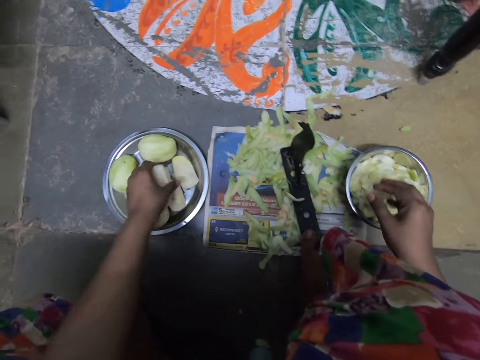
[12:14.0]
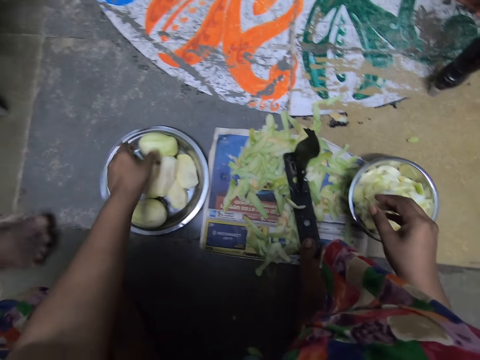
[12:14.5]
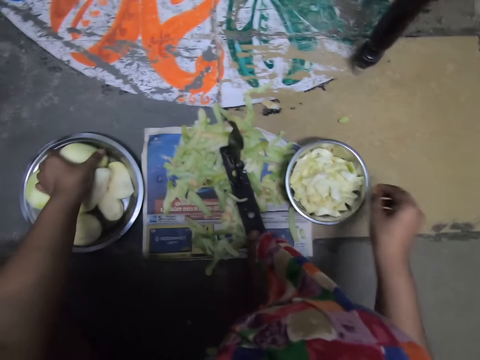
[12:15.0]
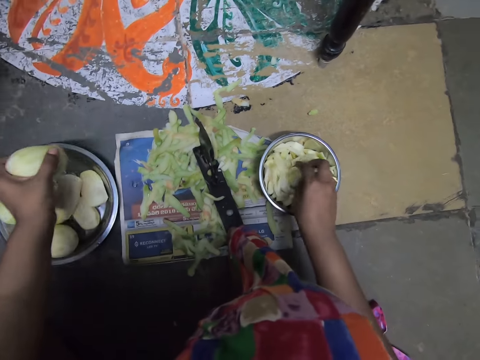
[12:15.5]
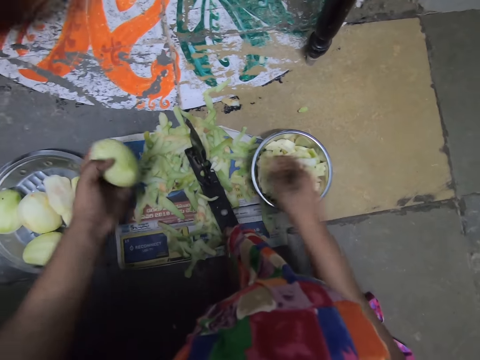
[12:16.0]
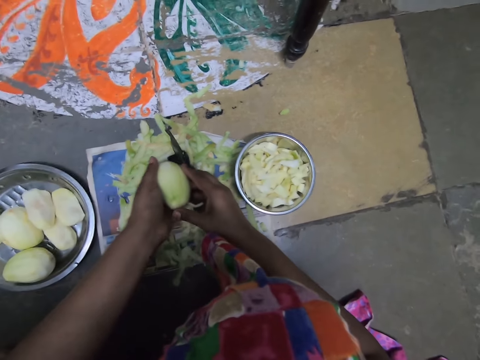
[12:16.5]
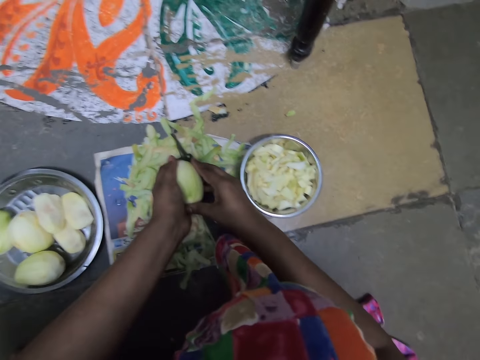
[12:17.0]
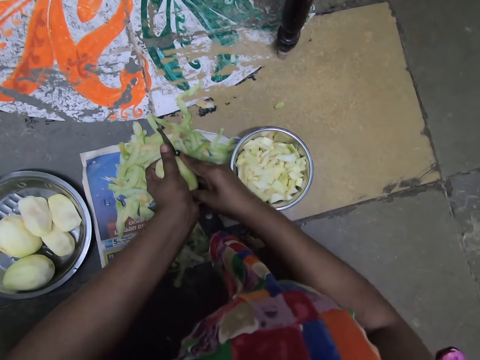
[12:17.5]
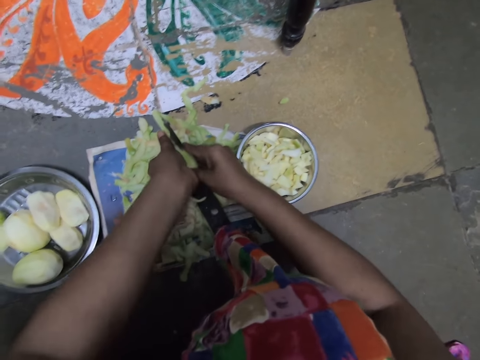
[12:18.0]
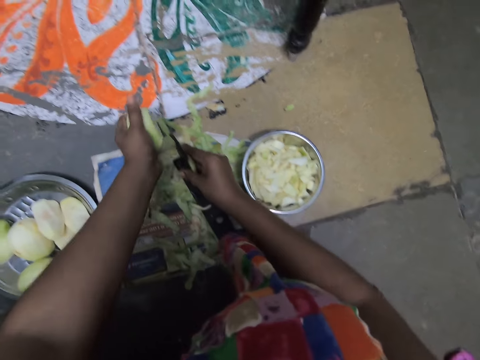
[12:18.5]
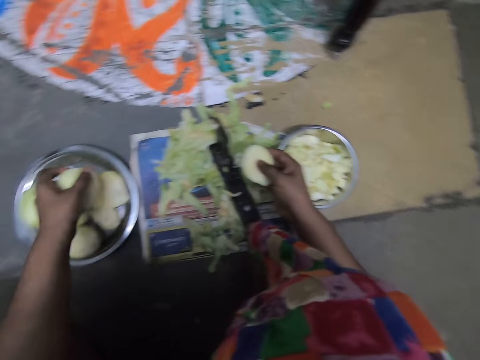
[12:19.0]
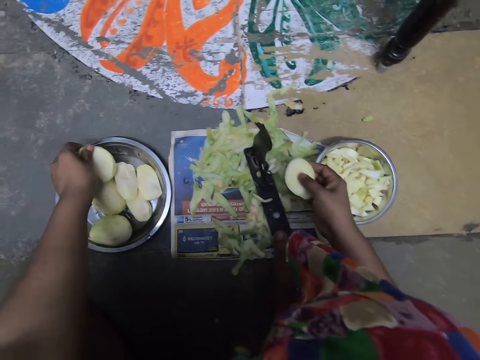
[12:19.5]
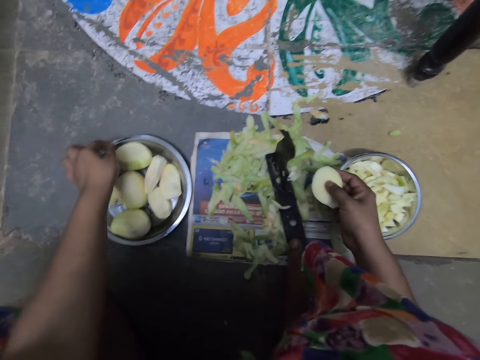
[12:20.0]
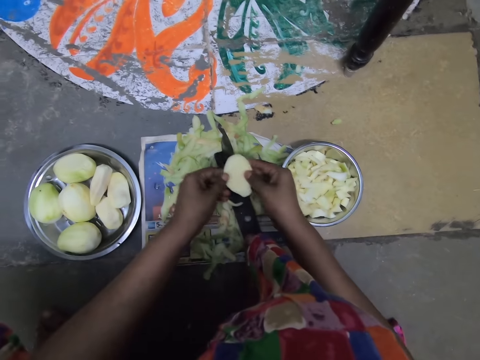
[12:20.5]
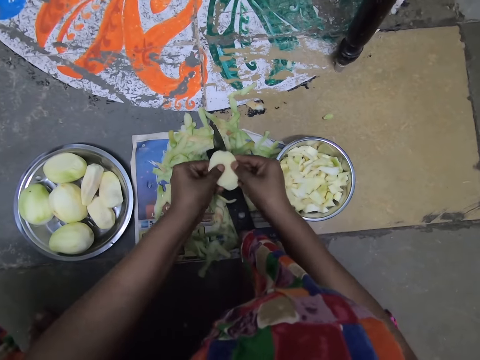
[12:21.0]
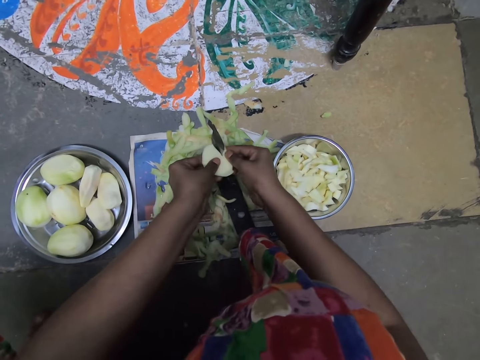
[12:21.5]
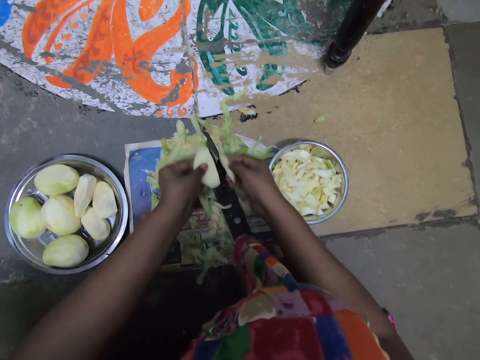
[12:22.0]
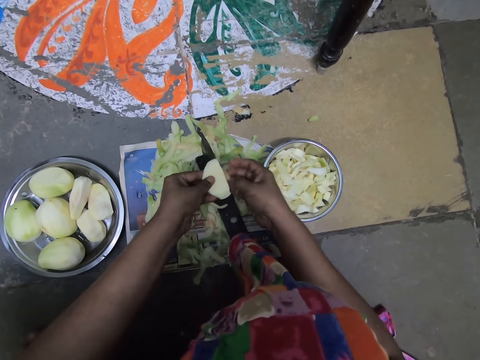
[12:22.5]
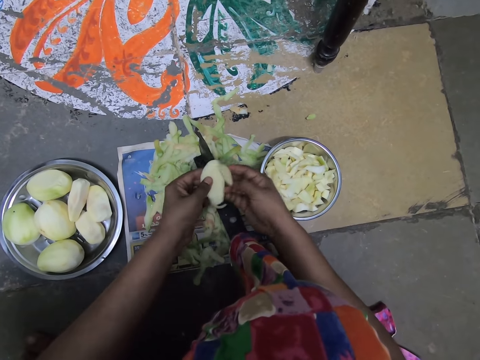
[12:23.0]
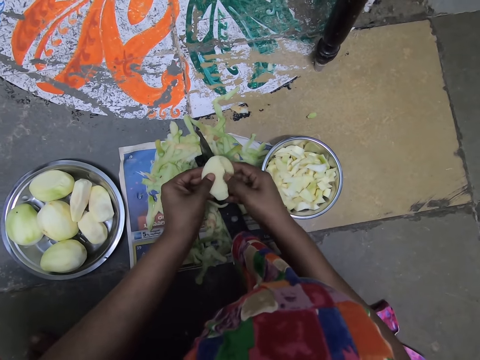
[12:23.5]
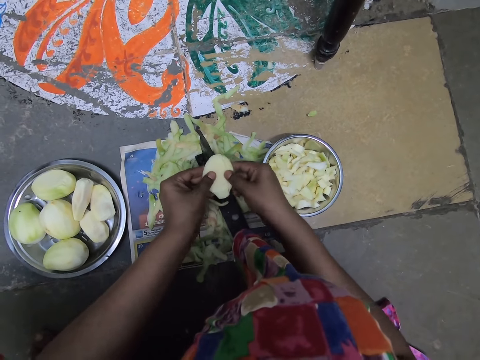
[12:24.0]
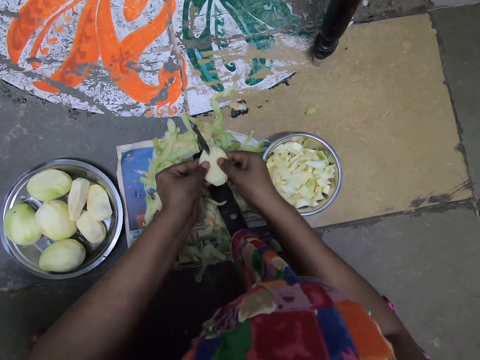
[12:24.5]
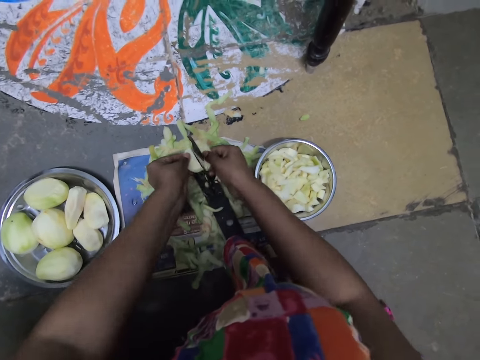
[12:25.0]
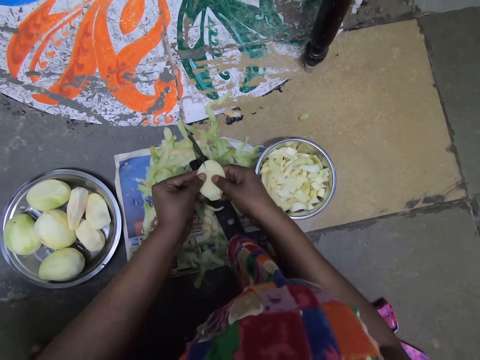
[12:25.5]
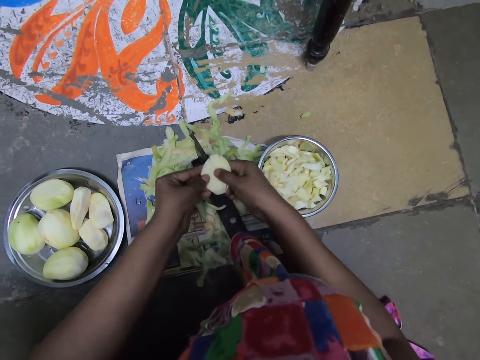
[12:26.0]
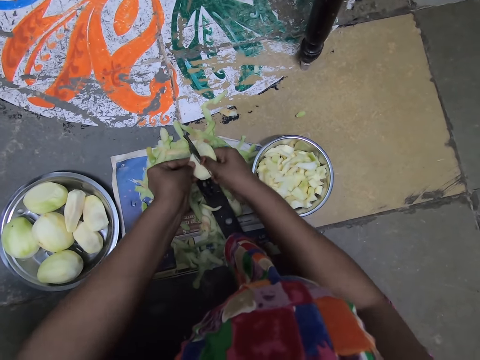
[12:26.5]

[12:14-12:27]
The camera wearer picks a potato from the bowl on the floor with her left hand. A man approaches the camera wearer. The camera wearer adjusts the potatoes in the bowl on the floor with her right hand. She places her right hand on the potato in her left hand. She converses with the man. She slices the potato with the slicer on the floor with her hands. She drops the potato in the bowl on the floor with her left hand. She places her left hand on the potato in her right hand. She slices the potato with the slicer on the floor with her hands. She adjusts the potatoes in her hands. She slices the potato with the slicer on the floor with her hands.

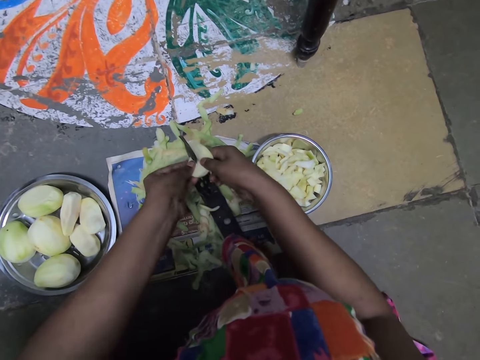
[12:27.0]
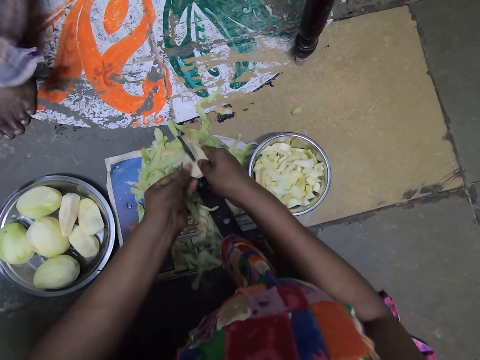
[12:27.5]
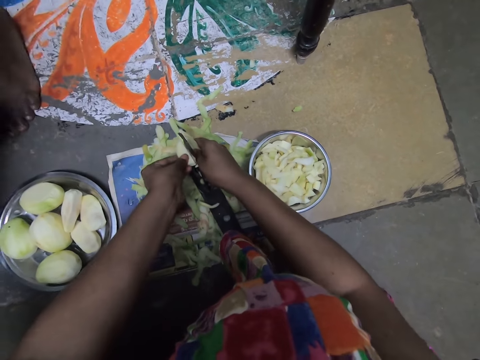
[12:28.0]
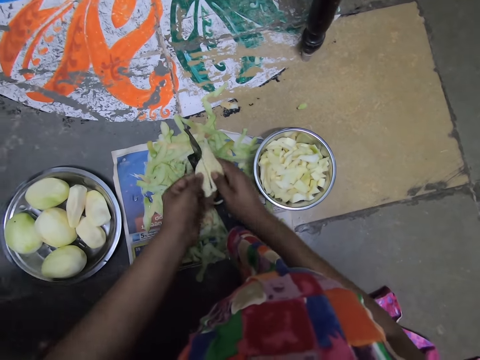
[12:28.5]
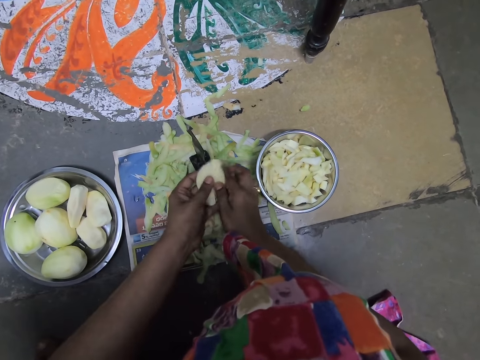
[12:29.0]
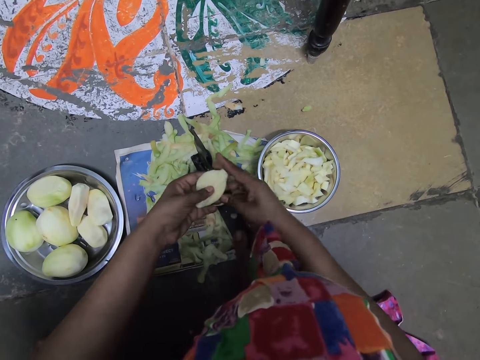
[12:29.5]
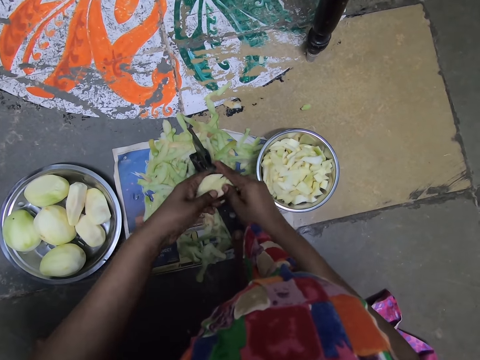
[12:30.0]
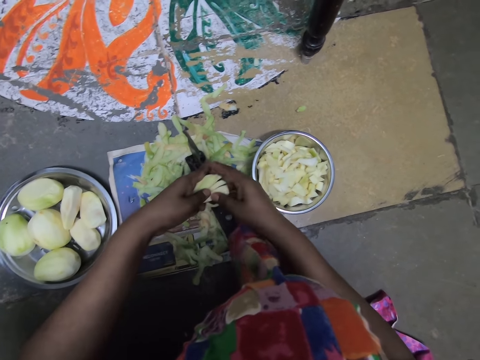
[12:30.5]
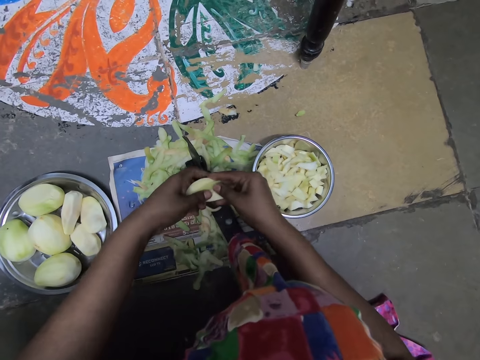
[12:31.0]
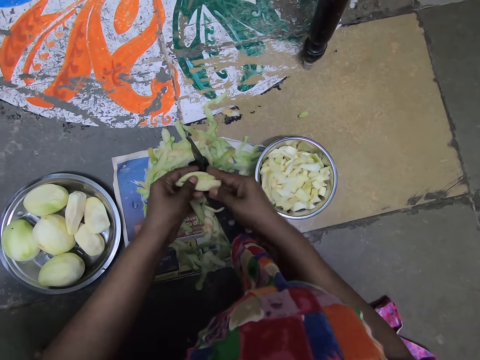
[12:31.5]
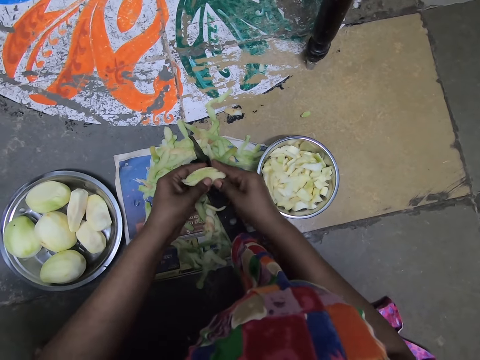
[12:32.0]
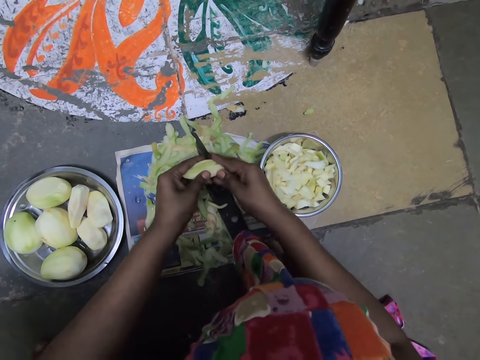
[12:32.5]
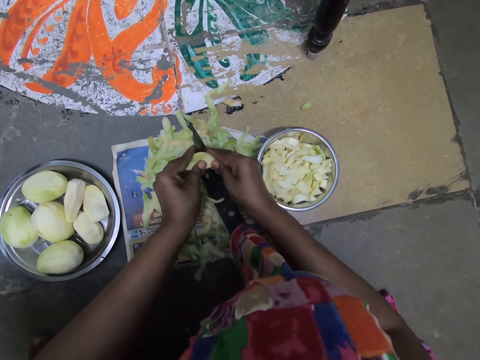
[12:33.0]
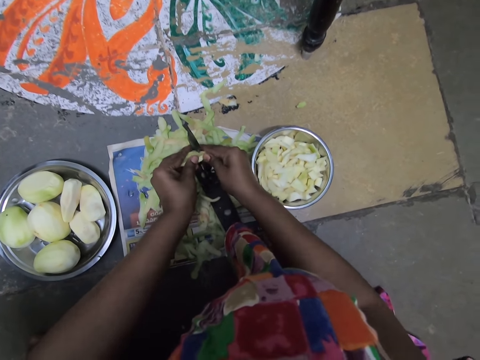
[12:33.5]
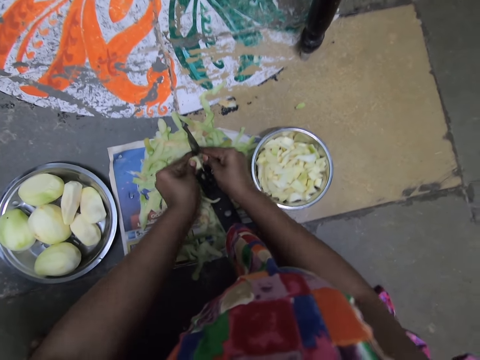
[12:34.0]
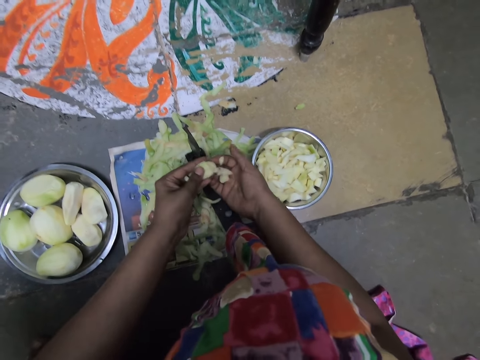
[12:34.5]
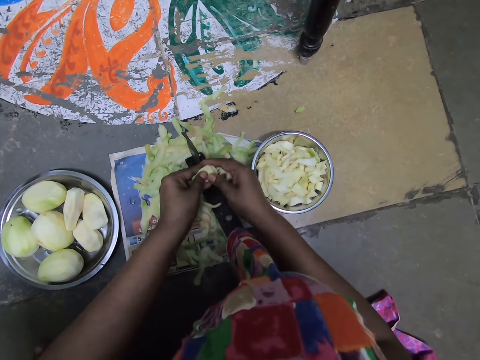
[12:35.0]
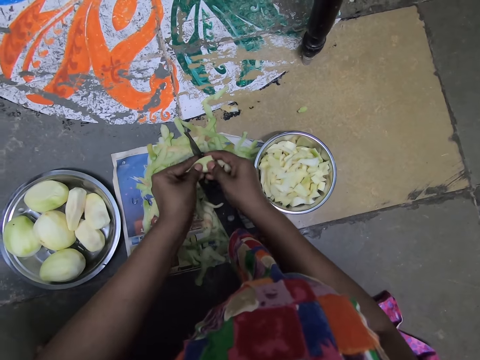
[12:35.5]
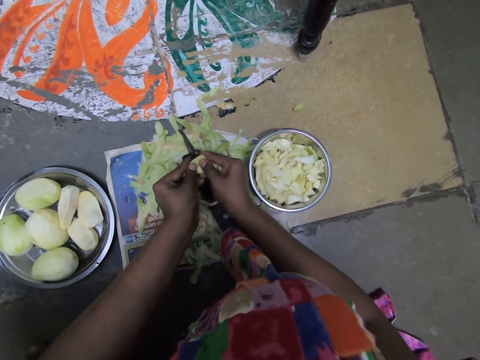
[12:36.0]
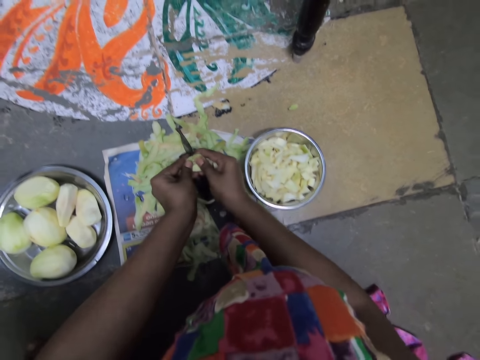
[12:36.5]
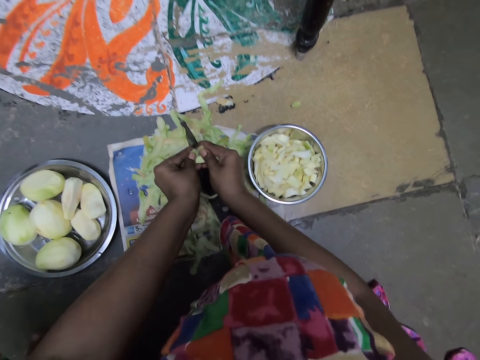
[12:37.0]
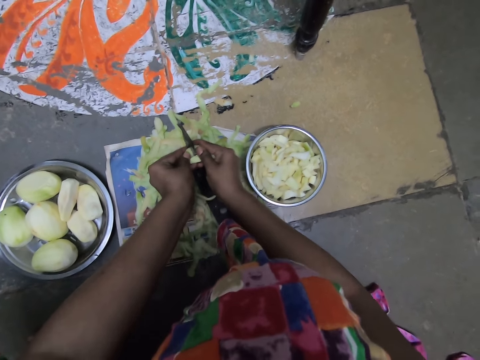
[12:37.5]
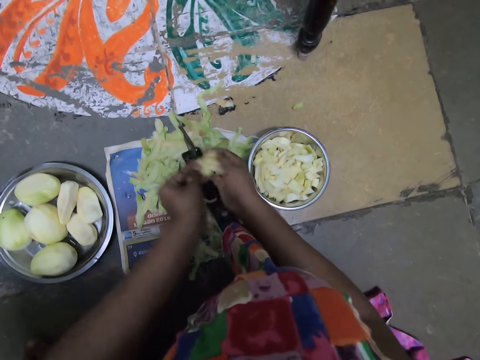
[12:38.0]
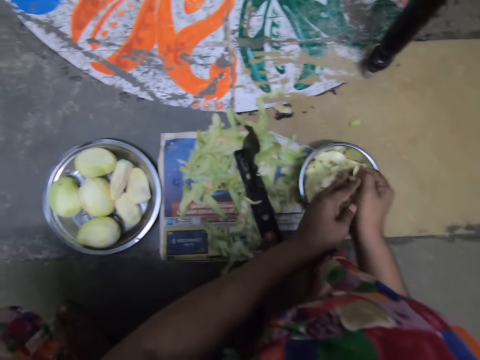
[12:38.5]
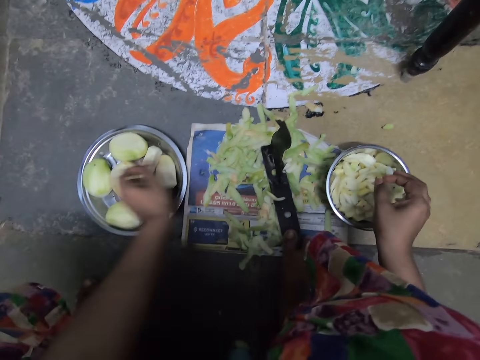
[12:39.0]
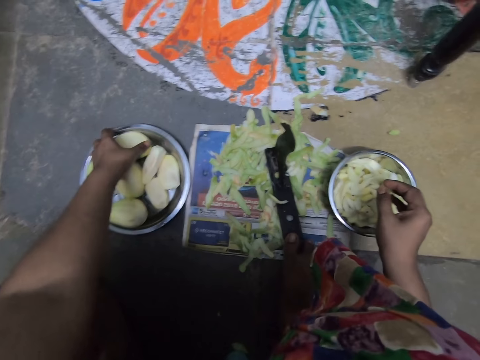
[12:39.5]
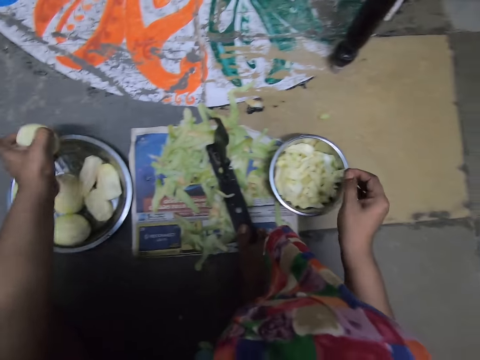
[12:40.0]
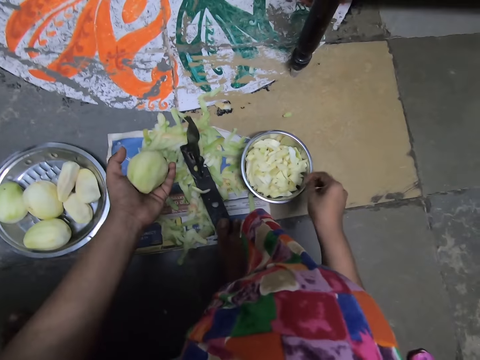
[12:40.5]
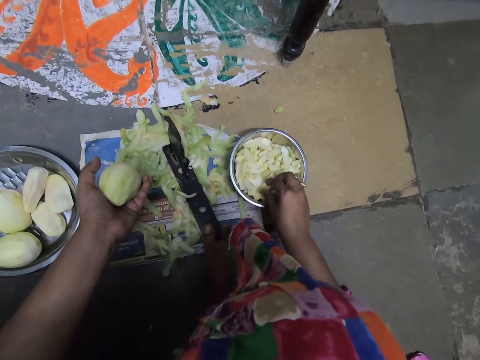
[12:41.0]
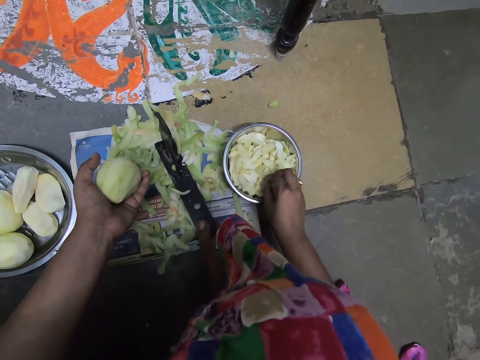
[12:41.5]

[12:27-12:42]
A man approaches the camera wearer. The camera wearer adjusts the potatoes in her hands. She slices the potatoes with the slicer on the floor with her hands. She puts the potatoes in her right hand with her left hand. She drops the potatoes into the bowl on the floor with her right hand. She picks the potato from the bowl on the floor with her left hand. She picks a potato peel from the bowl on the floor with her right hand.
